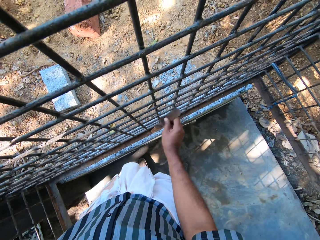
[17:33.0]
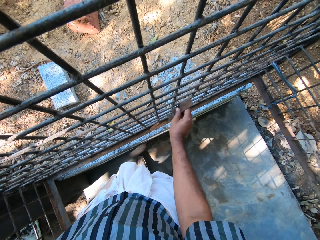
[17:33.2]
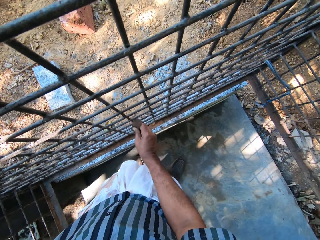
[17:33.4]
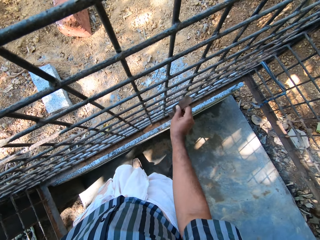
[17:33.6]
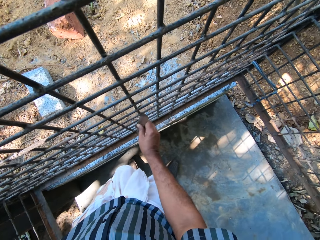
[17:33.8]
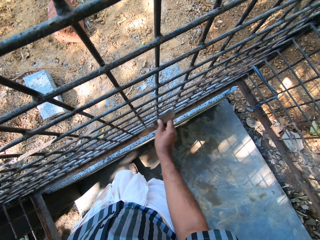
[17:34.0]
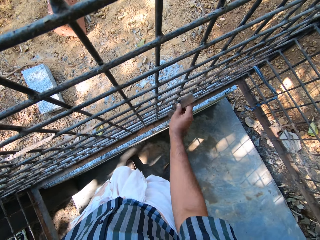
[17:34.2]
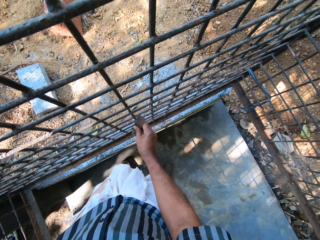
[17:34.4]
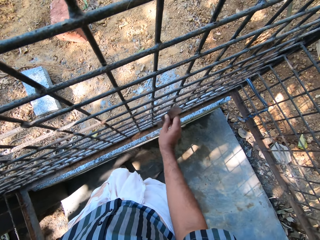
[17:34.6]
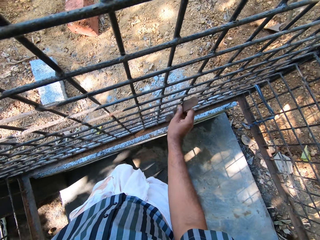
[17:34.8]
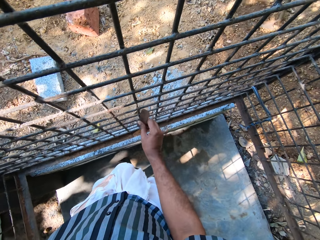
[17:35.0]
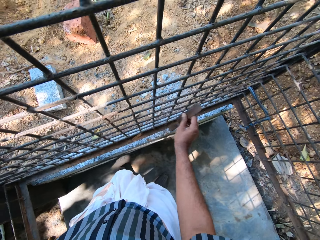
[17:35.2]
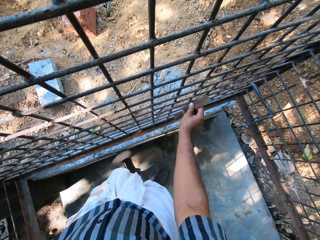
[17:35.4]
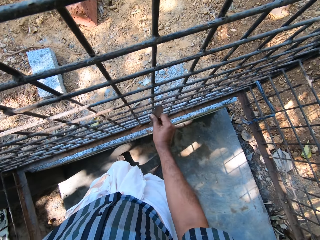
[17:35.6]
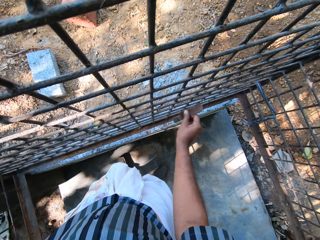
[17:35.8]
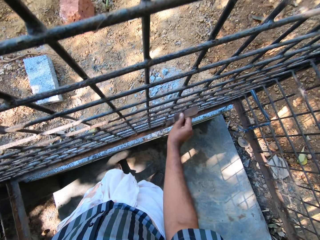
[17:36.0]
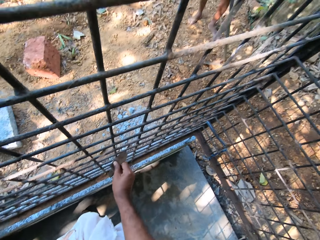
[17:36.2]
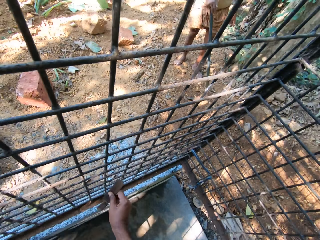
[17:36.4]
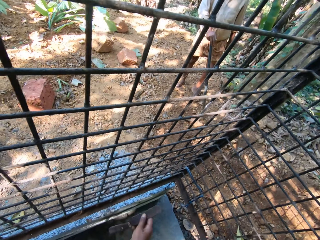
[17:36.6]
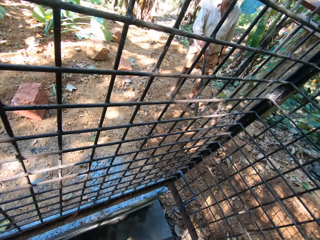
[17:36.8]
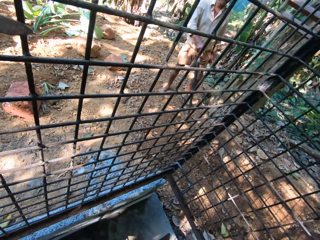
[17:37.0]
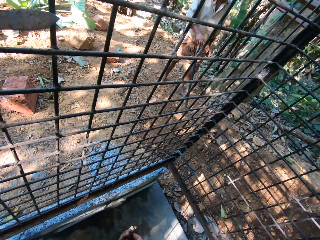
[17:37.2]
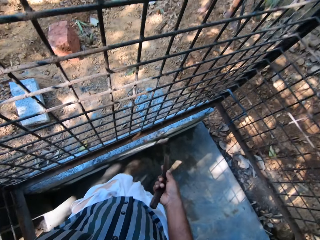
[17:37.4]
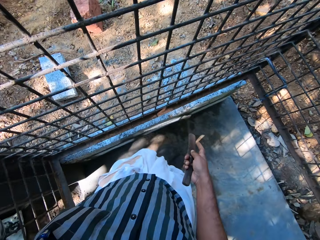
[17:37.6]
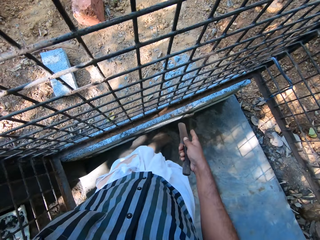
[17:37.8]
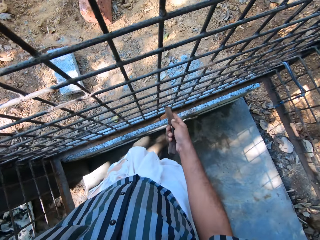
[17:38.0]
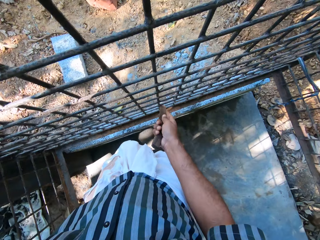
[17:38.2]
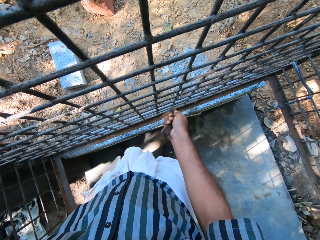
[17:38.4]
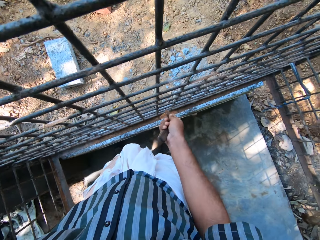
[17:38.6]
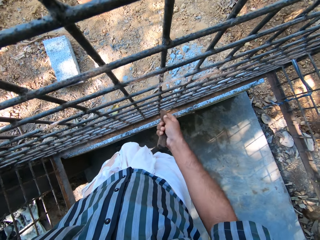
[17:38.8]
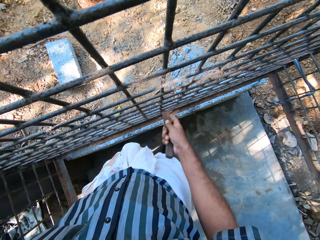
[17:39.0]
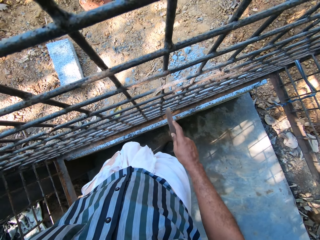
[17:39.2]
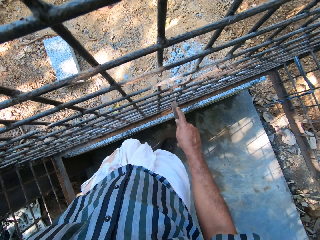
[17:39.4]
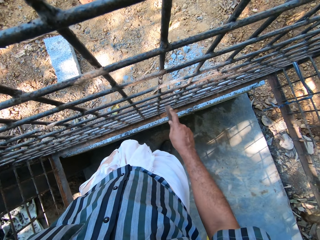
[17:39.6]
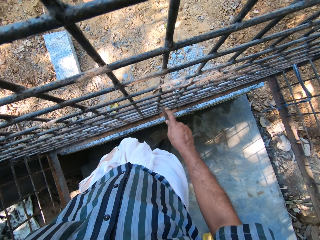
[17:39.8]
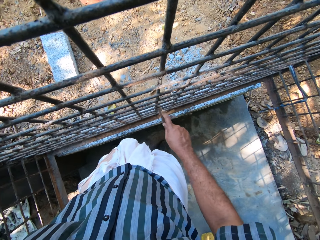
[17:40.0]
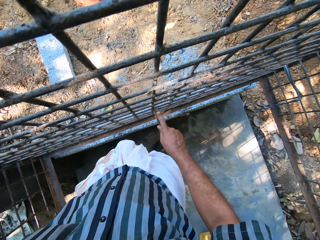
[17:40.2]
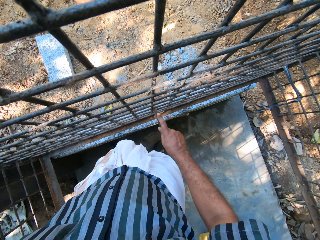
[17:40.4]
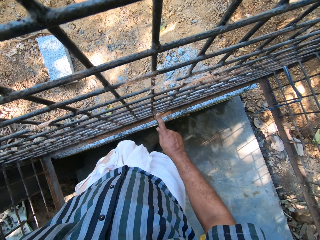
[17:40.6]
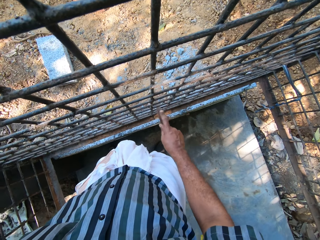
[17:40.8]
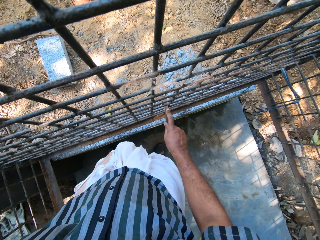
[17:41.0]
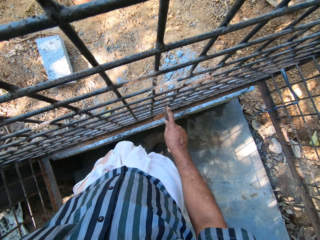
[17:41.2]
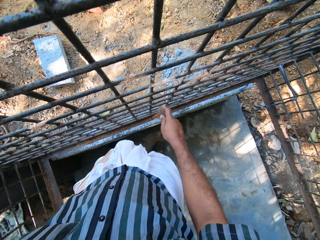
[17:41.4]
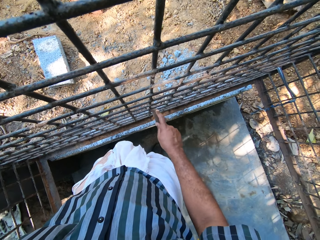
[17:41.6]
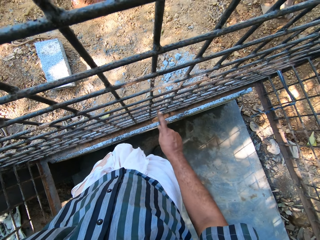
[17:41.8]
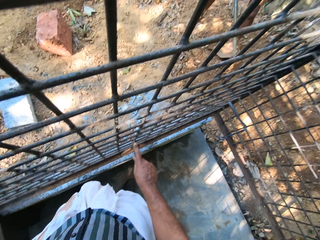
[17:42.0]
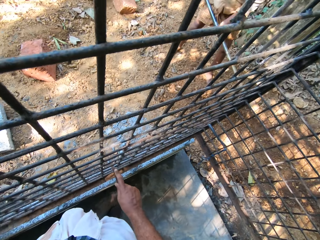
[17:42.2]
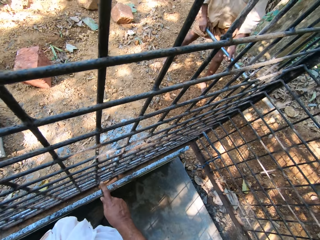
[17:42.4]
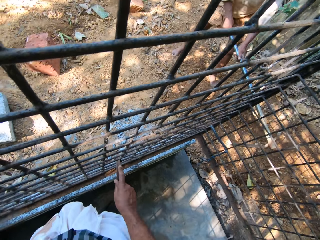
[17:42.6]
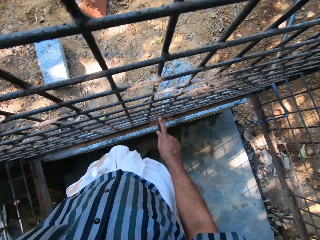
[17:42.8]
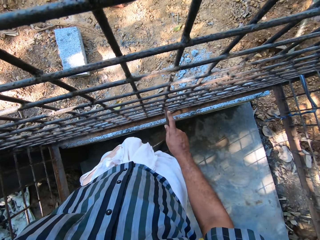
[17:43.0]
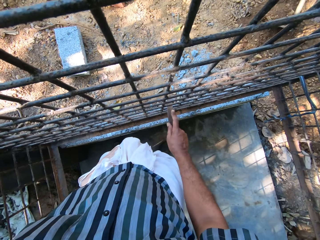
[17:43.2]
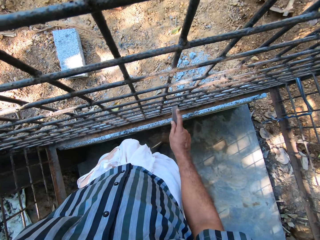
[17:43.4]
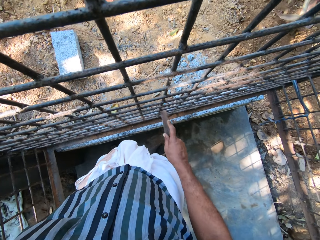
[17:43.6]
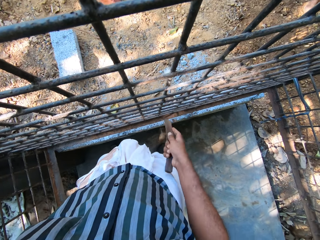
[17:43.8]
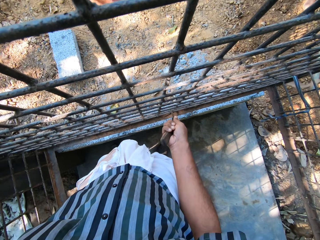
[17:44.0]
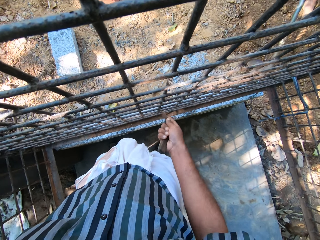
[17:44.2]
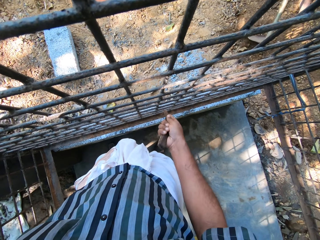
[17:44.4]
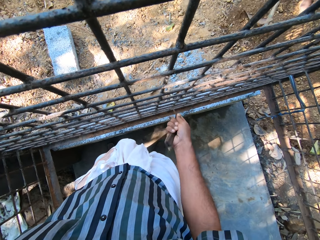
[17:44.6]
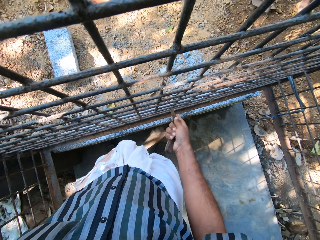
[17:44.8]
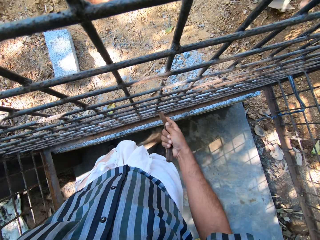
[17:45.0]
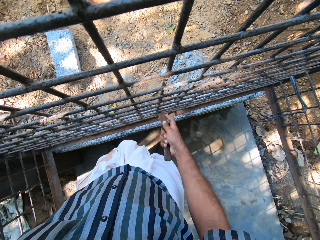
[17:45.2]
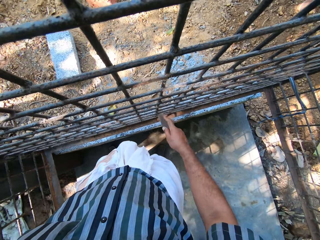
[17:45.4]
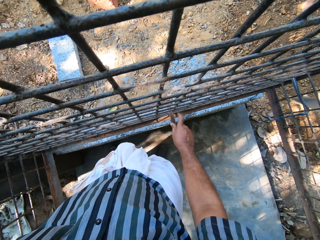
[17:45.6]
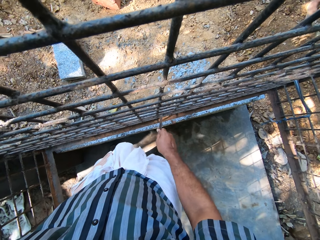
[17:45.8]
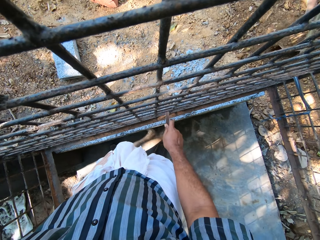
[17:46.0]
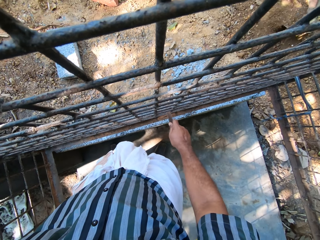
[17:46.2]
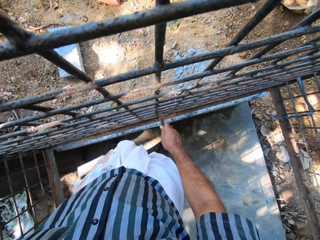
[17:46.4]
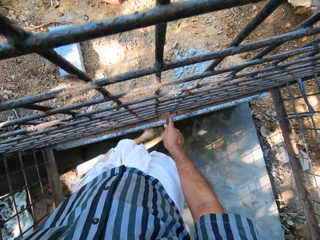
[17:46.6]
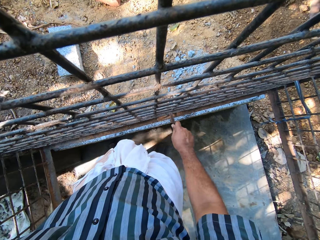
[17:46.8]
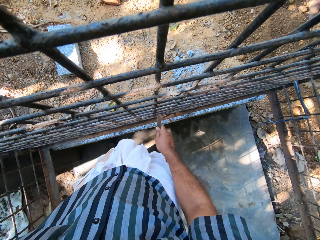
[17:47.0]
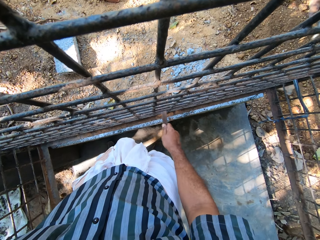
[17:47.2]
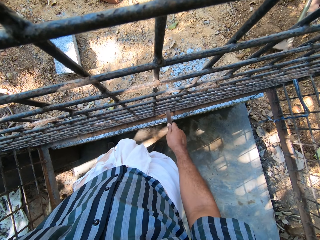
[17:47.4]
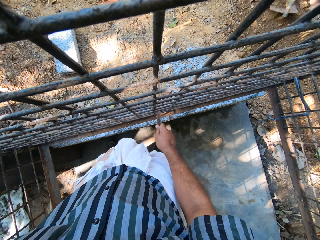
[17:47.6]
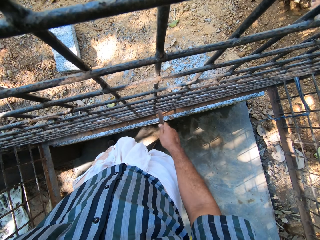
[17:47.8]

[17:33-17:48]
A man interacts with another man. The camera wearer looks around. He scrapes the cage with the knife in his right hand. The first man digs the ground with the hoe in both hands. The camera wearer scrubs a metal grill.

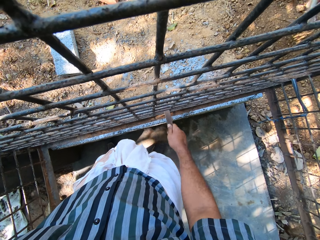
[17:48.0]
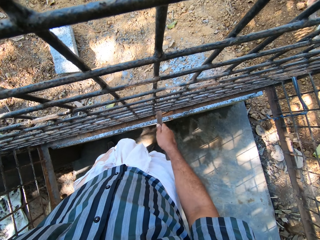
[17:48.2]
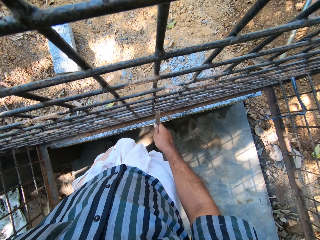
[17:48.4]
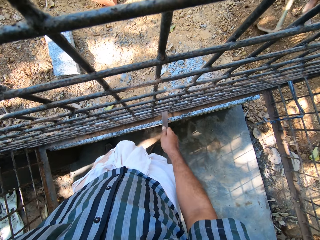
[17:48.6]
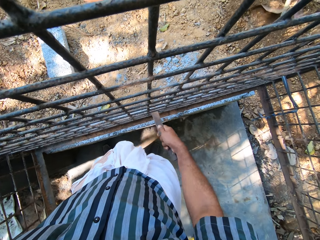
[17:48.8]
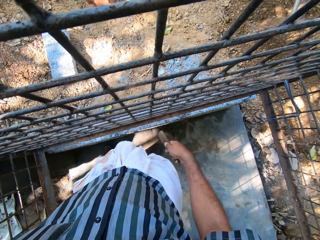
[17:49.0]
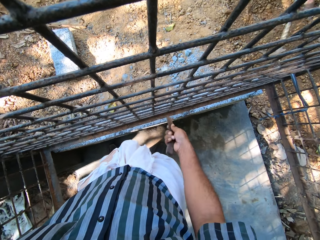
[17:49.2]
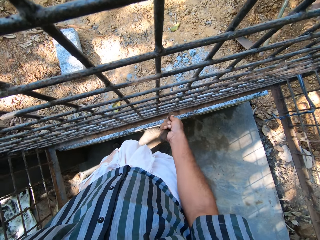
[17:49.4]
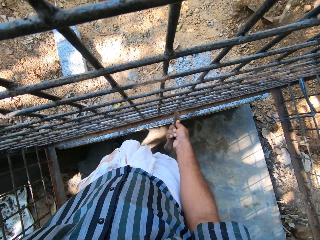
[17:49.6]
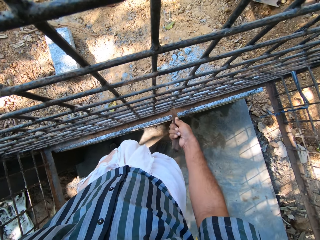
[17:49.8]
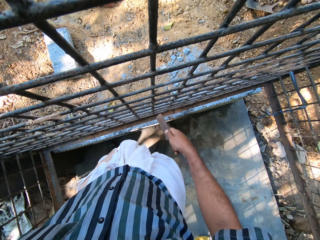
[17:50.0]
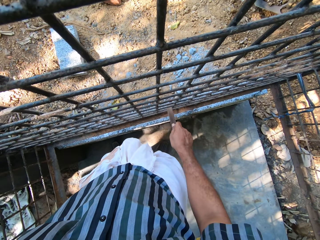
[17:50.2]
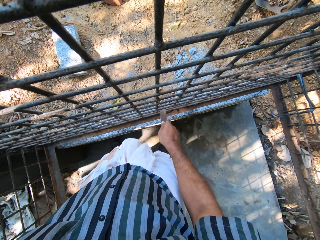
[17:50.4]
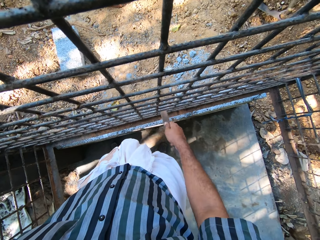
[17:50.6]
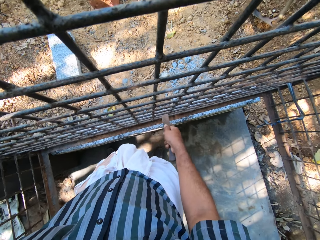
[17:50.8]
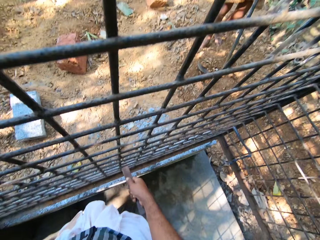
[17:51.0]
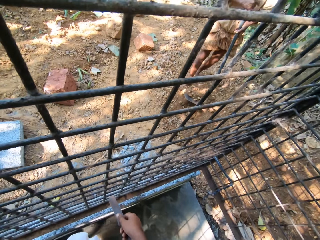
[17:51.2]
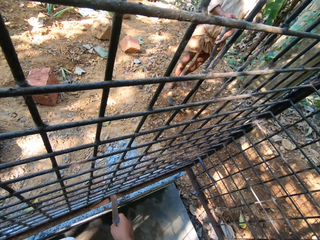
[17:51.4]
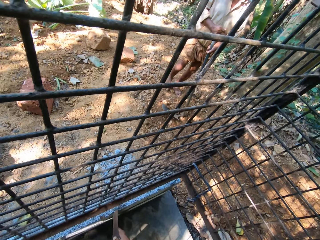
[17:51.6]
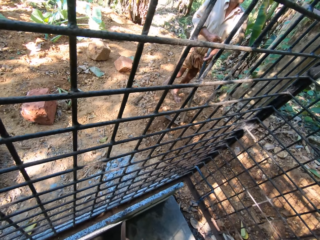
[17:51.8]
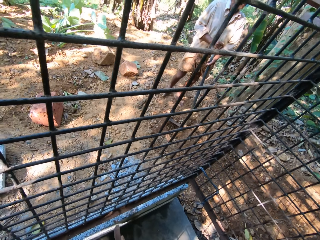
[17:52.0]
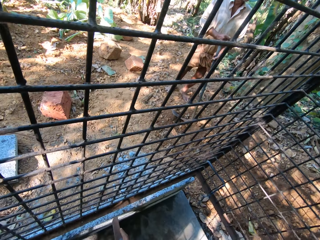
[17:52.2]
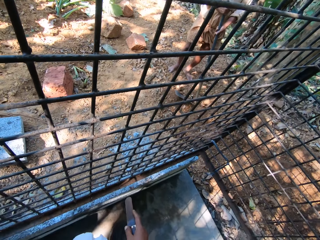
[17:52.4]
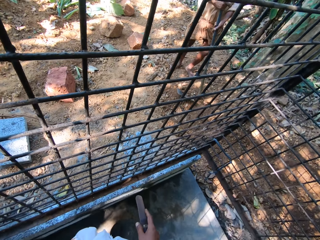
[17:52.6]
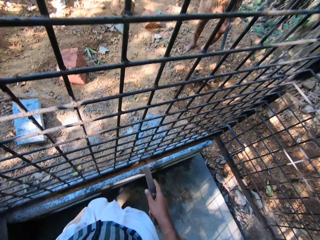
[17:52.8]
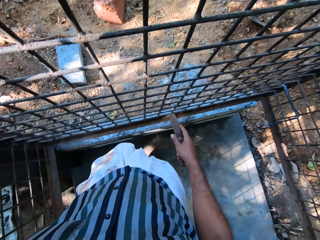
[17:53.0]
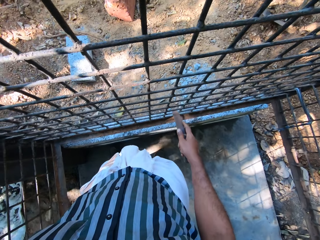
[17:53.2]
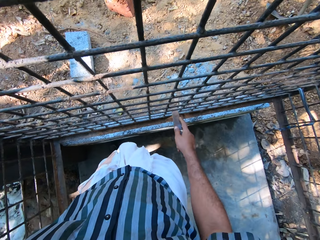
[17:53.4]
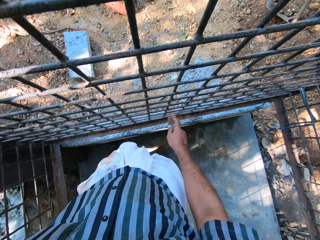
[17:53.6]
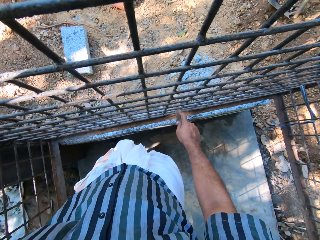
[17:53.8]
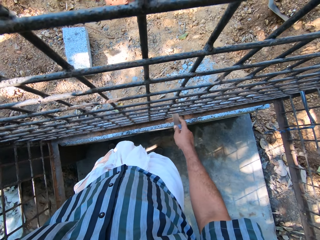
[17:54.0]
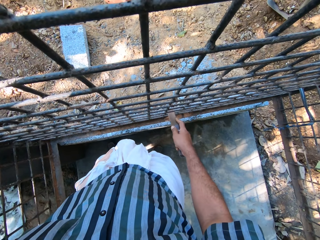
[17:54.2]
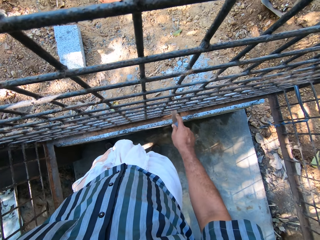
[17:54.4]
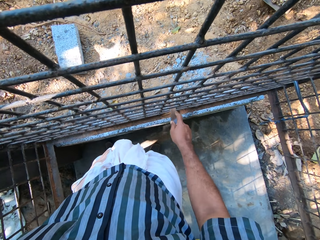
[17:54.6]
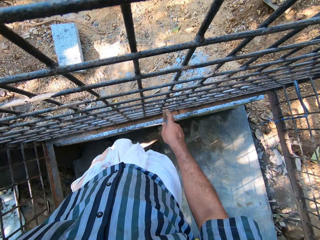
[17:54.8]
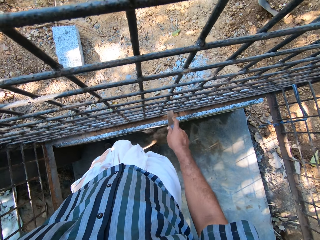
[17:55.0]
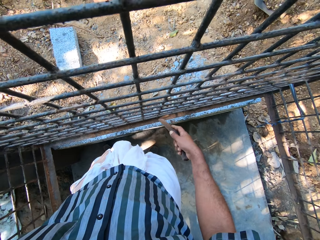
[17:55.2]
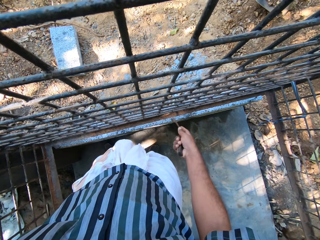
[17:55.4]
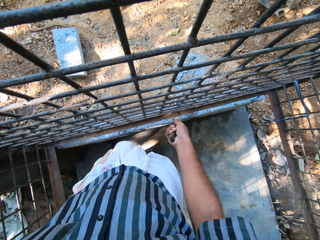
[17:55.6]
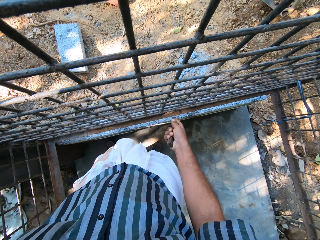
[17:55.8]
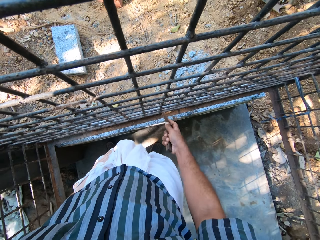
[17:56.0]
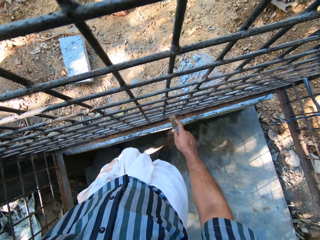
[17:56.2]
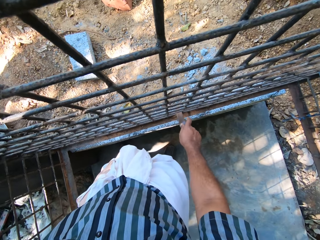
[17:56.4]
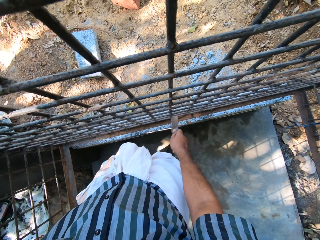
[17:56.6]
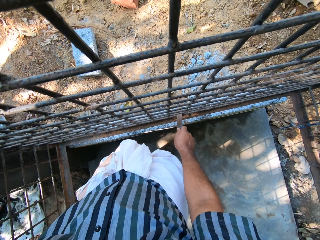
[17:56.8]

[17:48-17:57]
The camera wearer looks around. He scrapes the cage with the knife in his right hand.
